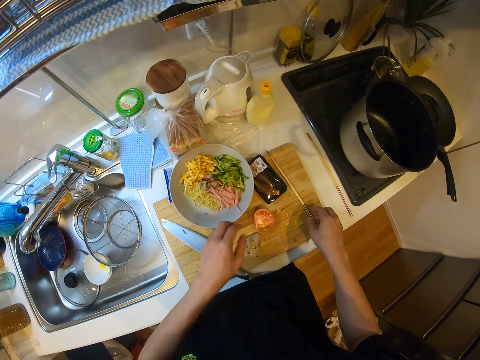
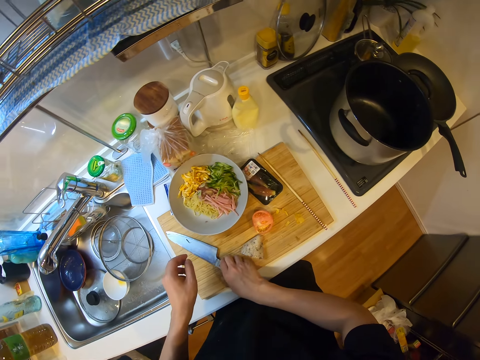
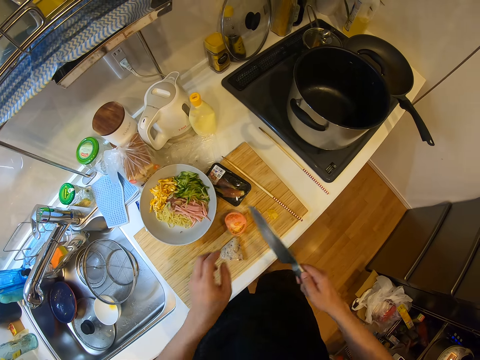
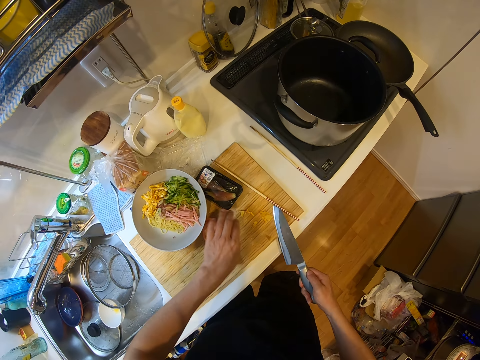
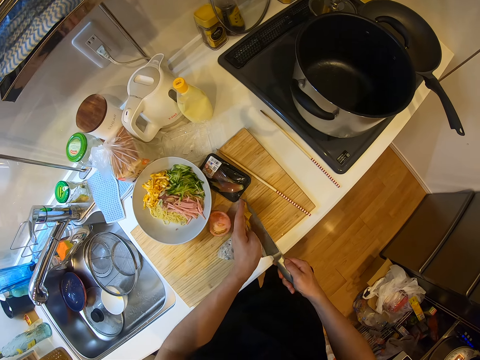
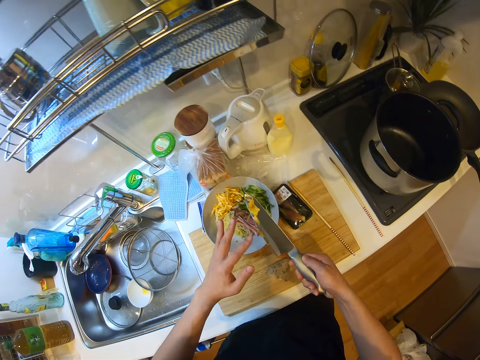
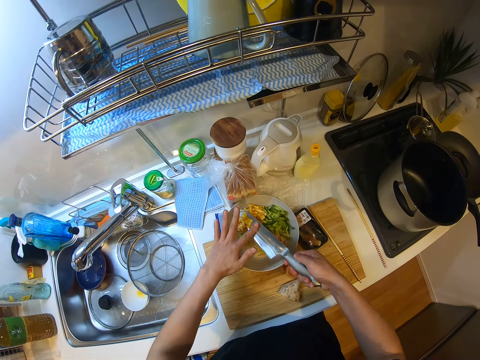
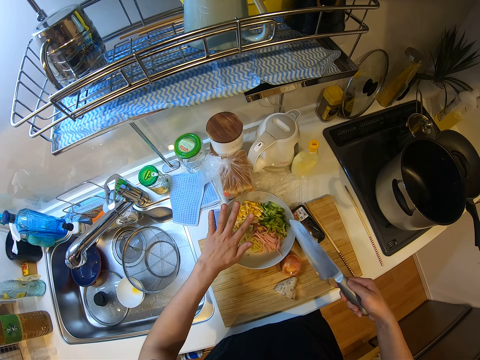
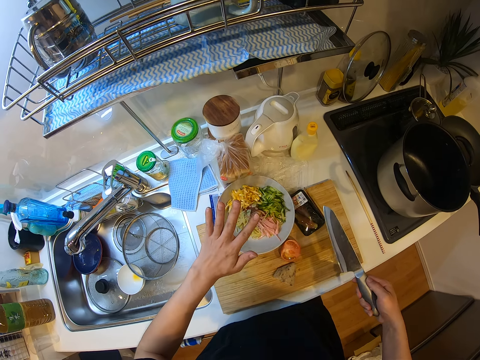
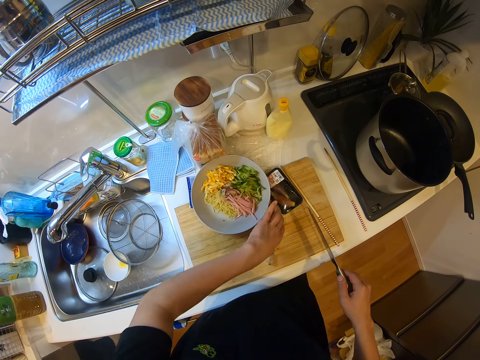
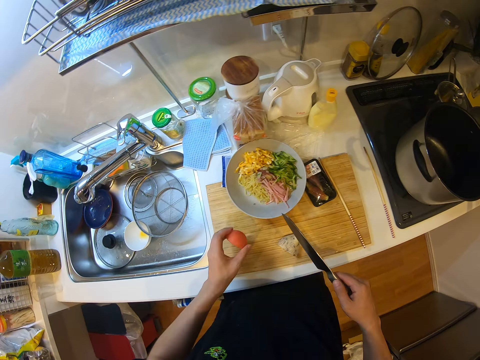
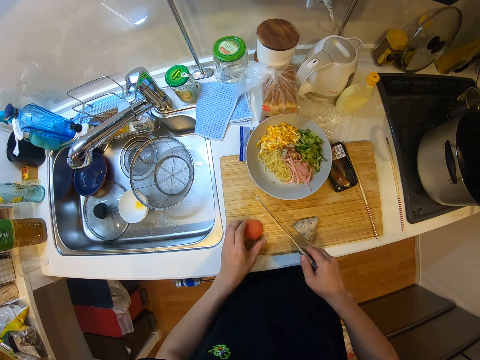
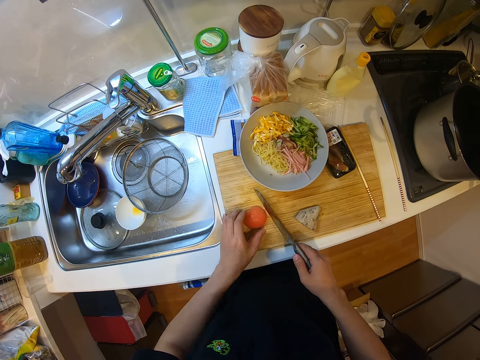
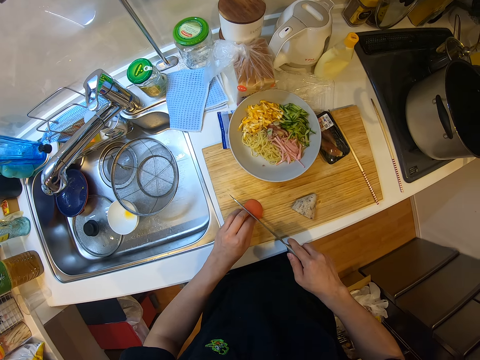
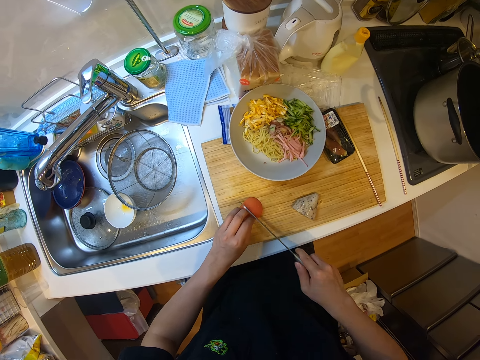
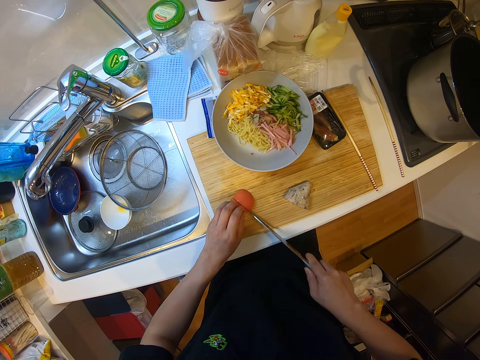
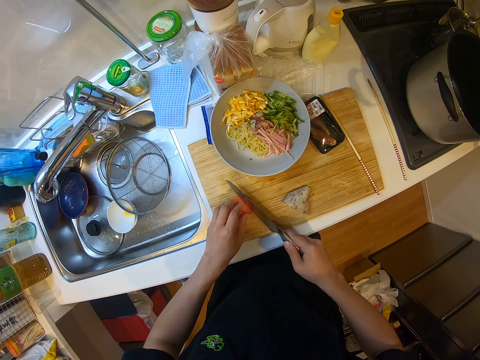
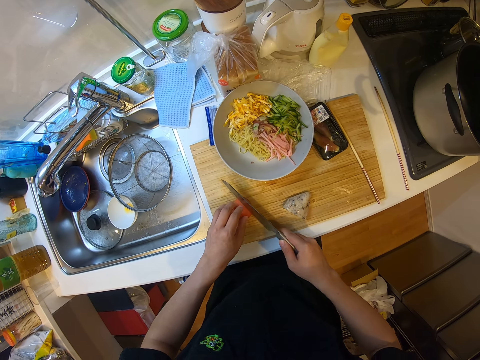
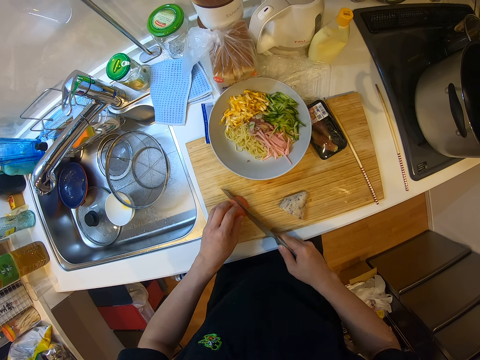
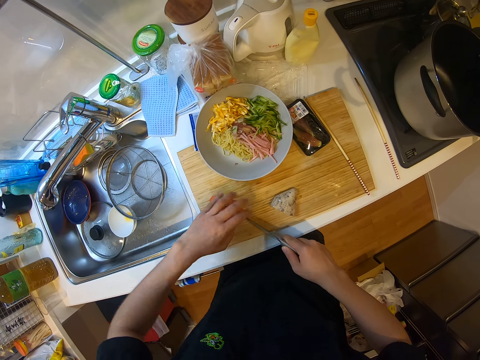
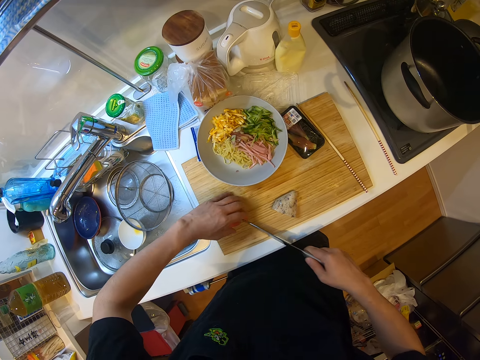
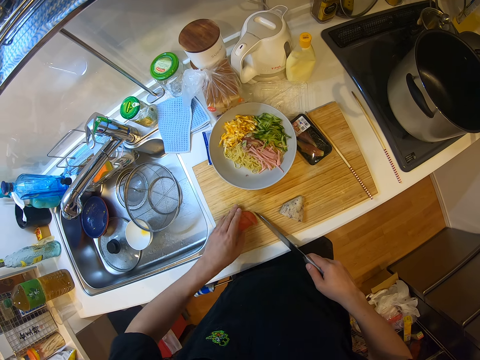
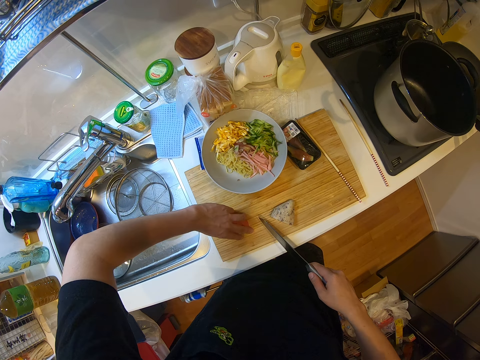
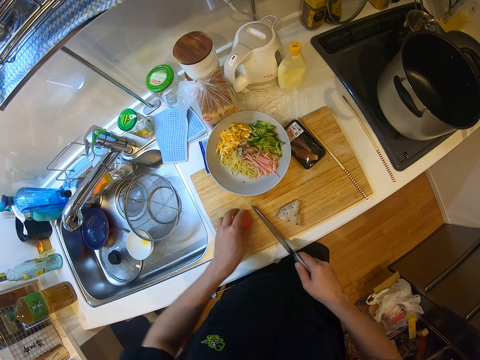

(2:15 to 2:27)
The camera wearer looks around the table. He picks up the knife from the chopping board. He picks extra something from the chopping board. He packs the vegetable with the knife in his right hand. He places the vegetable on the noodles. He checks his hand. He picks up a tomato from the chopping board. He places the tomato on the chopping board. He chops the tomato with the knife in his right hand.

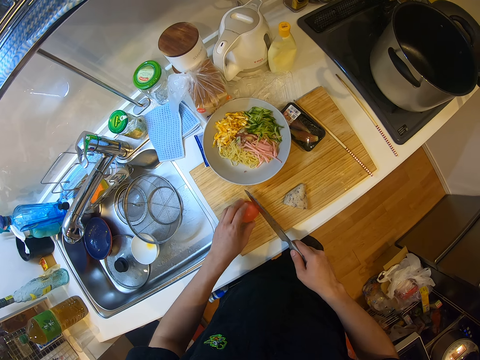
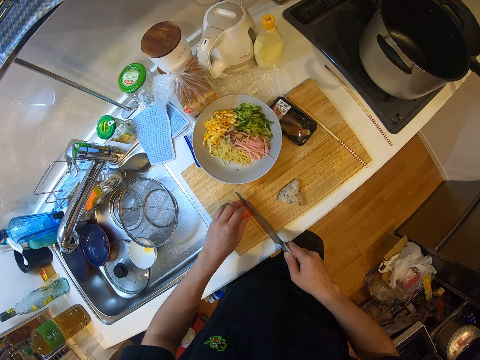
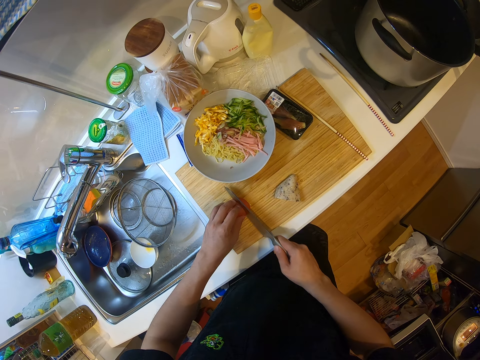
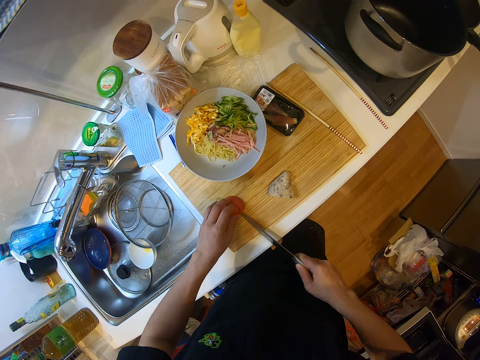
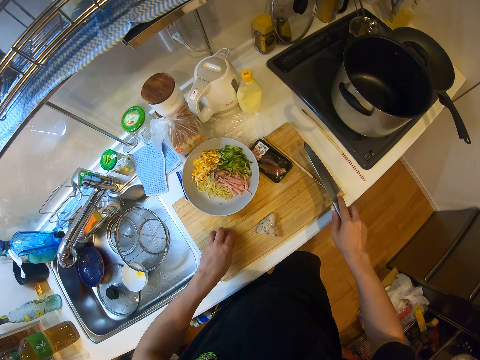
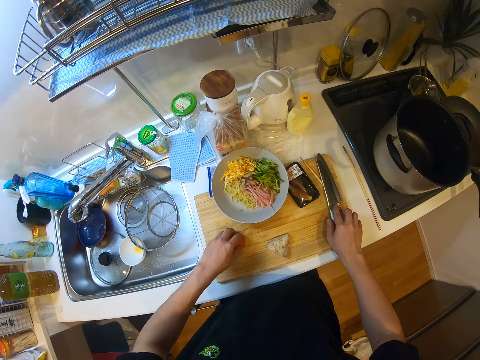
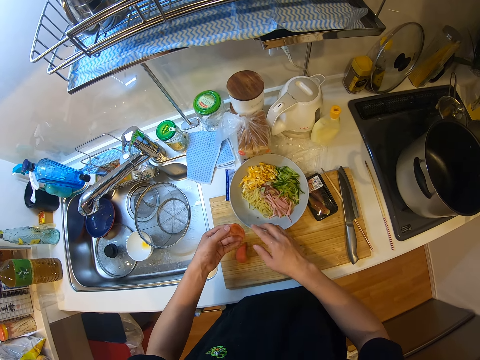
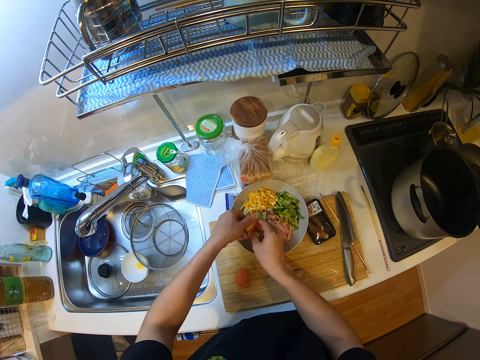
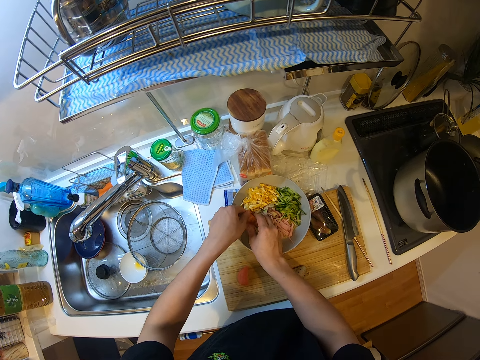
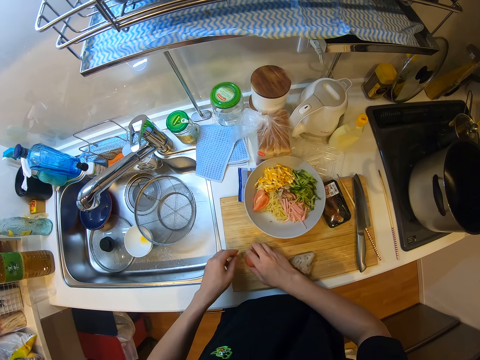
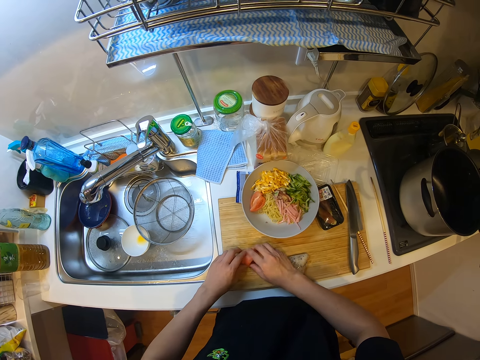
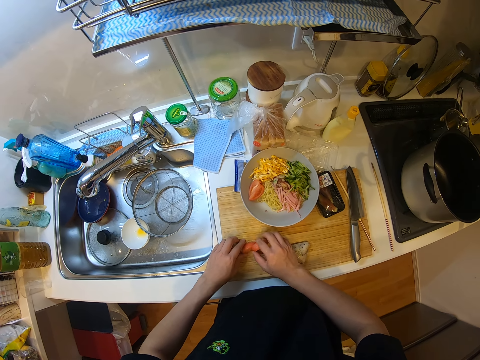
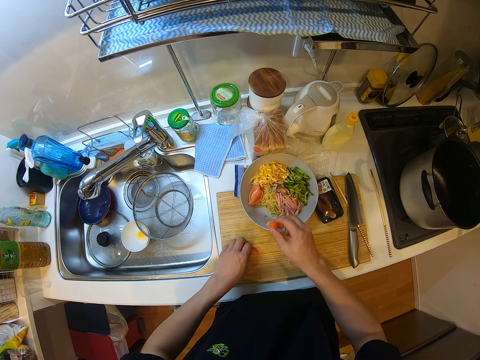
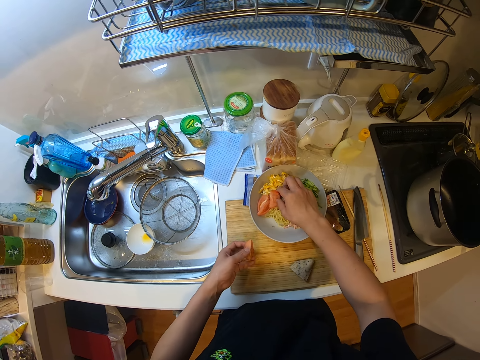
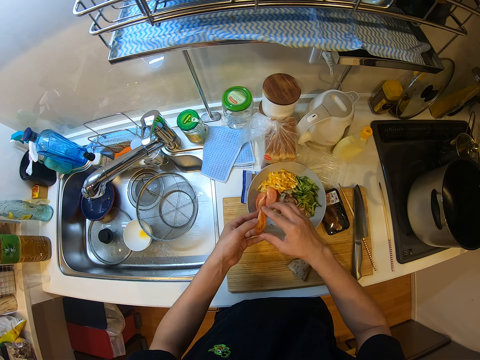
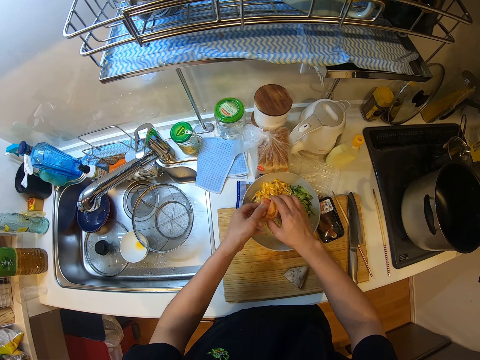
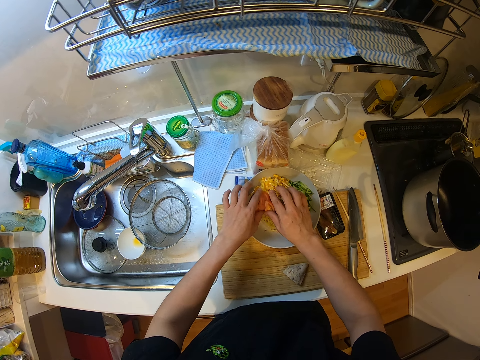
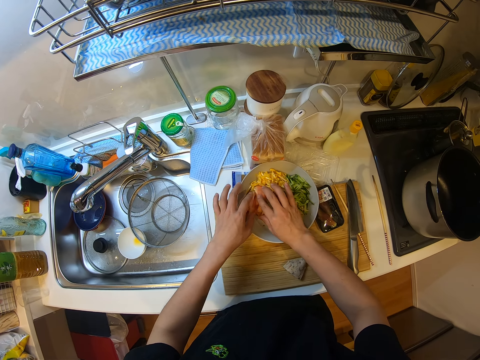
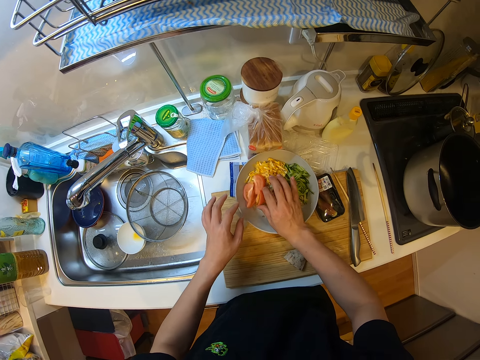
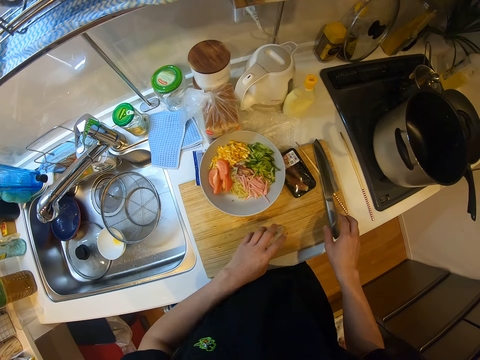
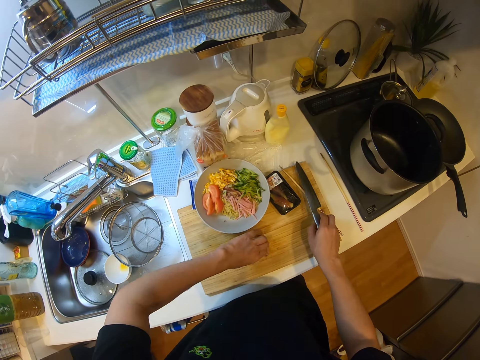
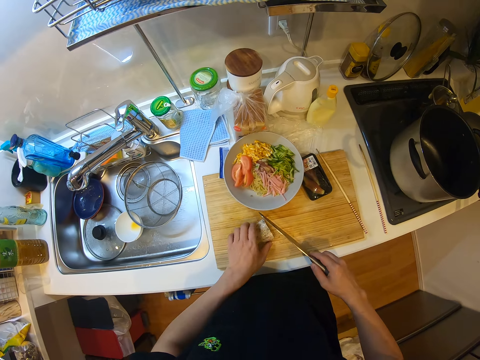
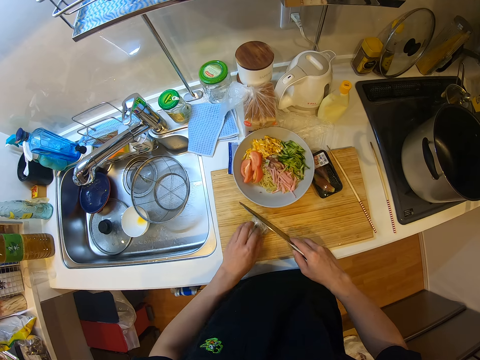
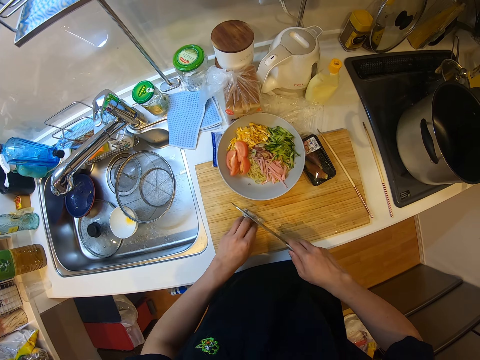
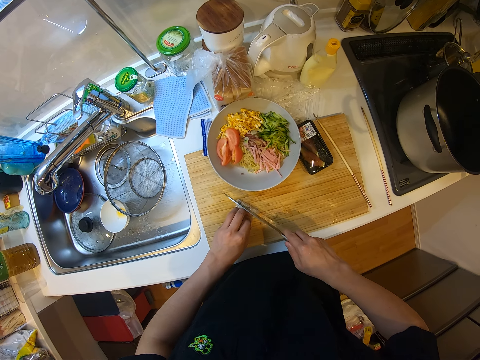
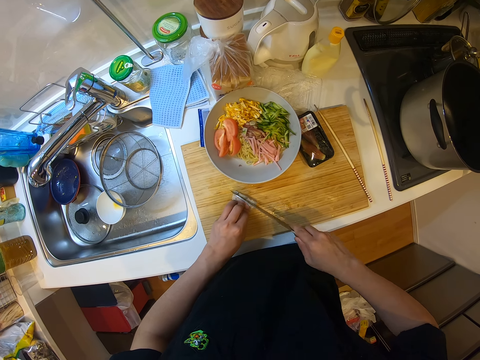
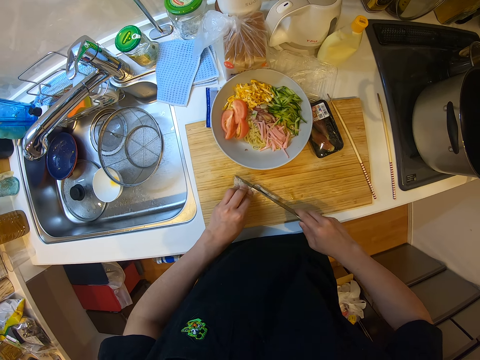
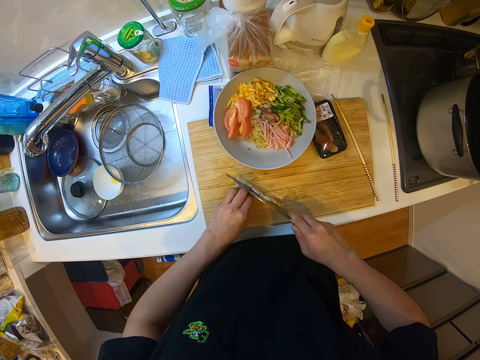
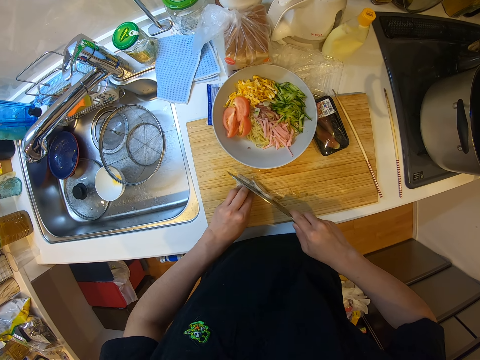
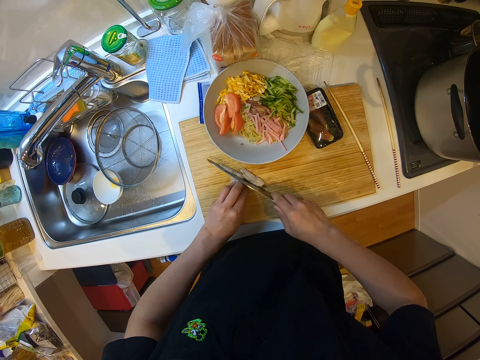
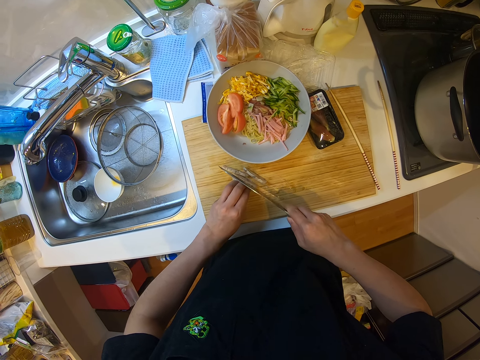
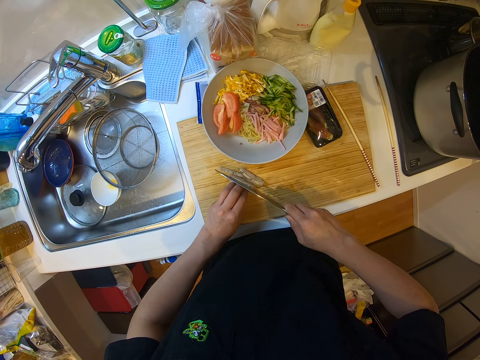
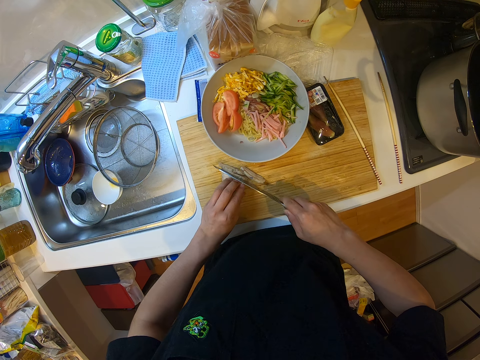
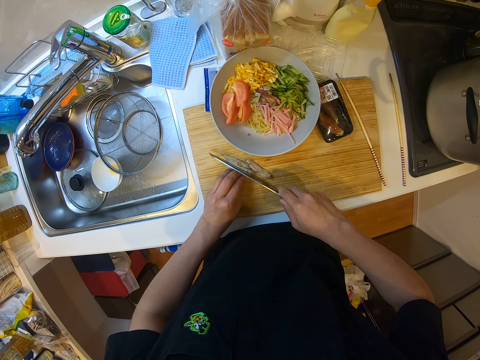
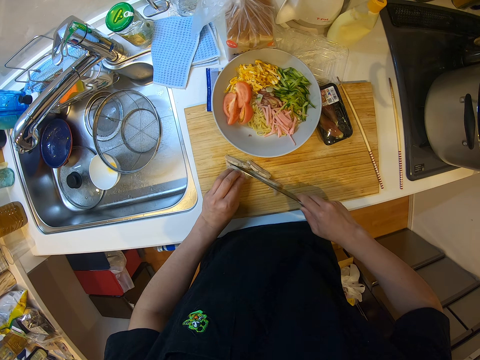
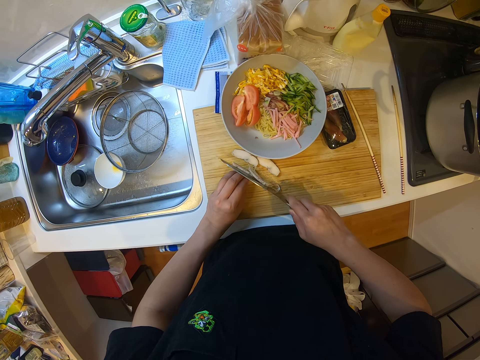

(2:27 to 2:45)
The camera wearer drops the knife on the chopping board. He picks up the chopped tomatoes or tomato slice from the chopping board. He places the chopped tomatoes on the noodles or spaghetti. He separates the tomato. He picks the tomato slice and places the tomato slice on the spaghetti. He picks the tomato slice, exchanges the tomato slice on his hands and places the tomato slice on the spaghetti. He holds the corned beef. He picks up the beef from the chopping board. He picks up the knife from the chopping board. He chops the beef with the knife. He moves the corned beef.
